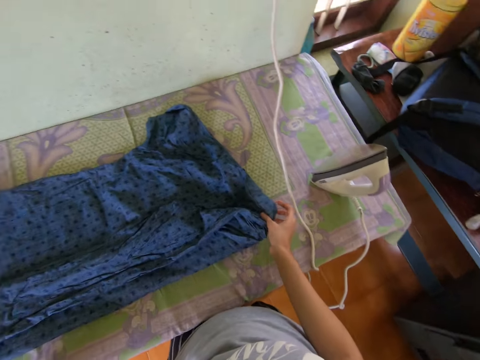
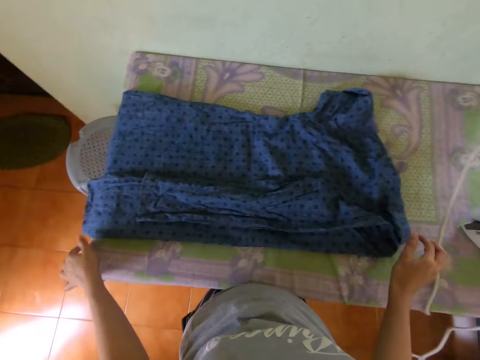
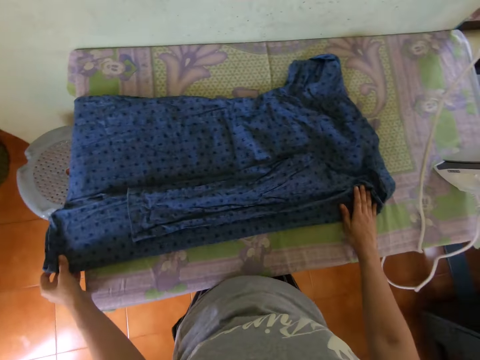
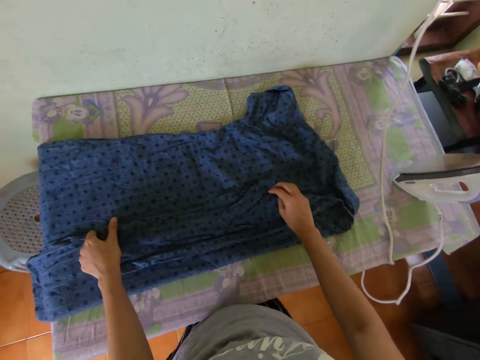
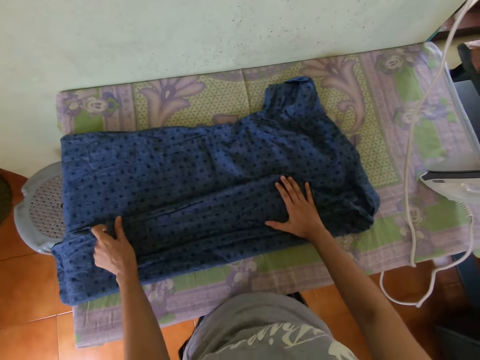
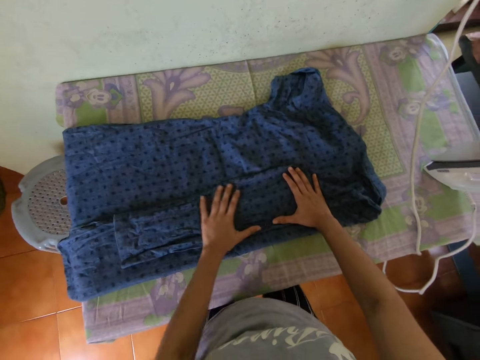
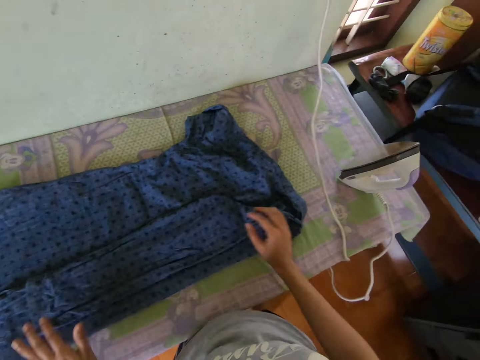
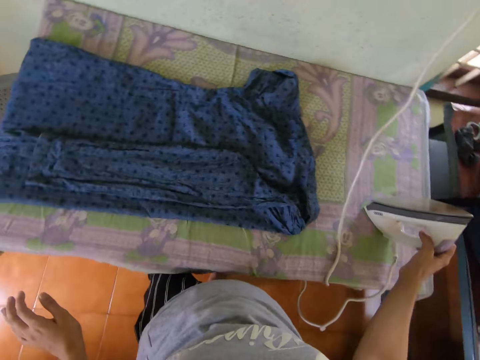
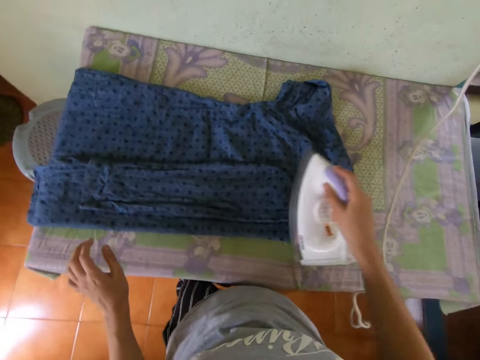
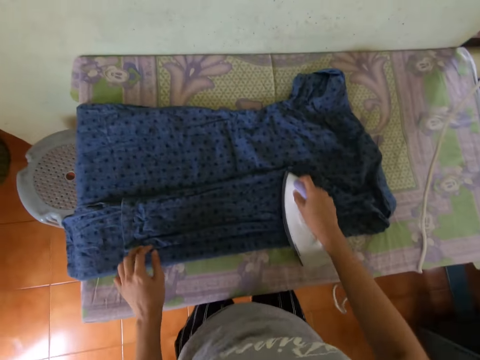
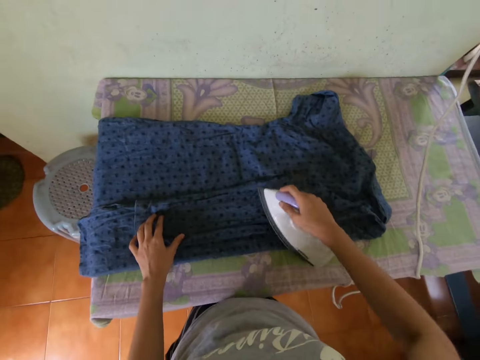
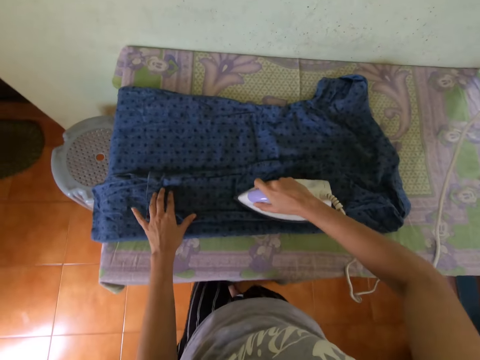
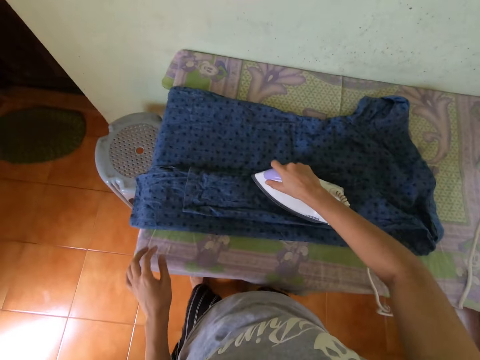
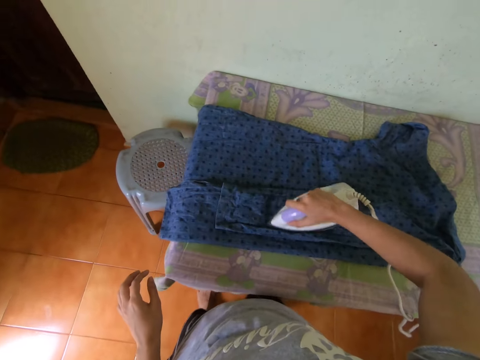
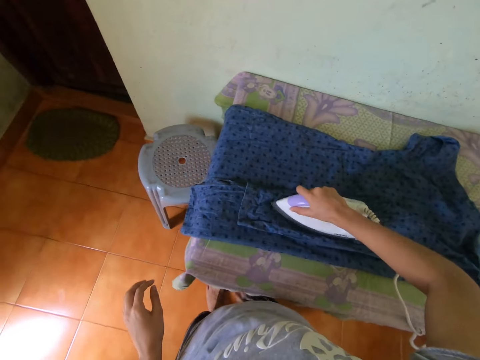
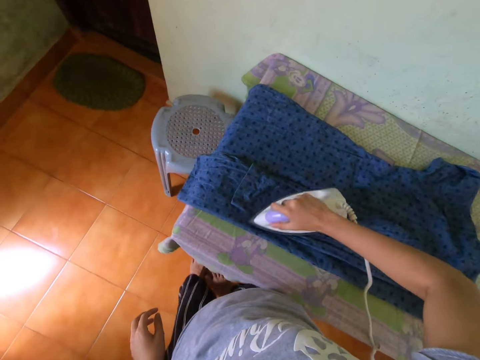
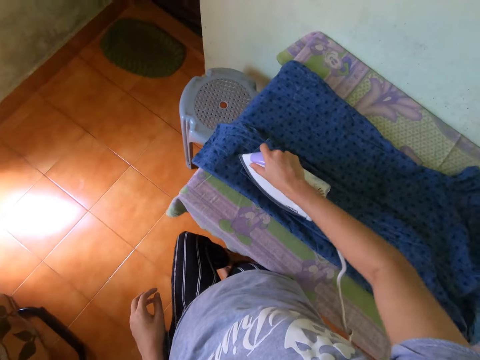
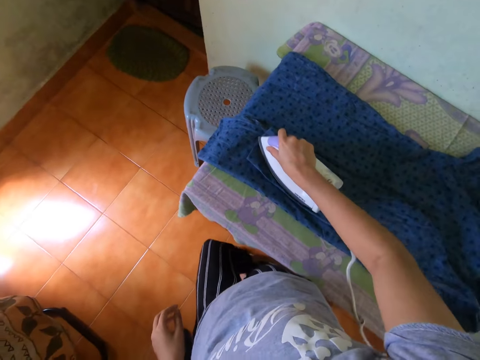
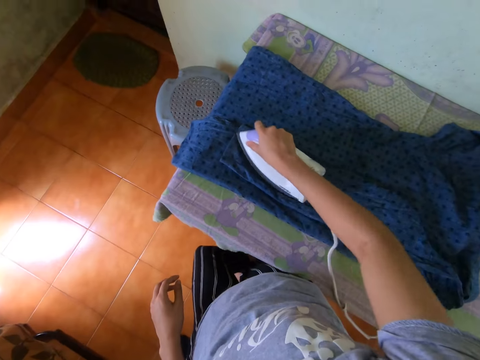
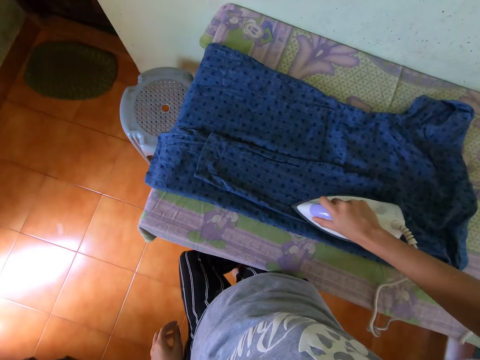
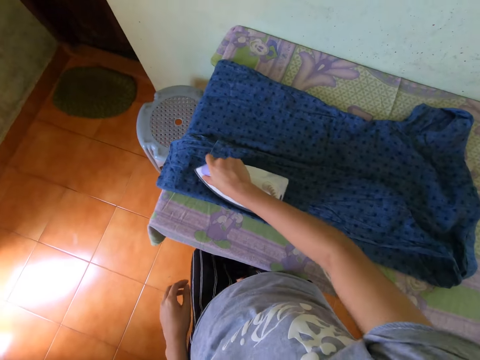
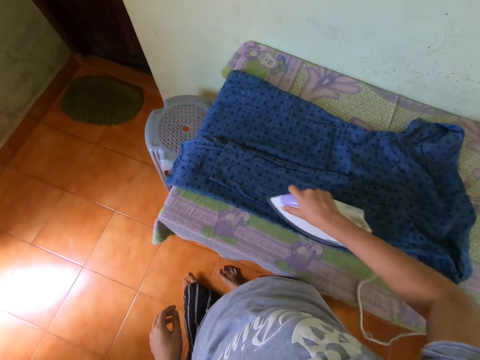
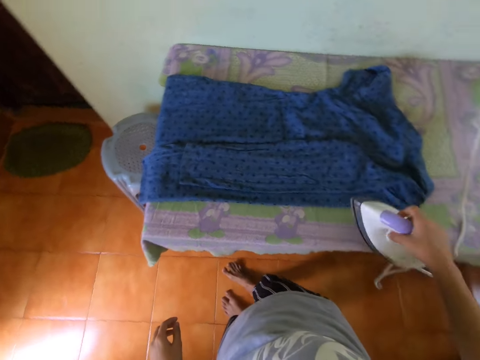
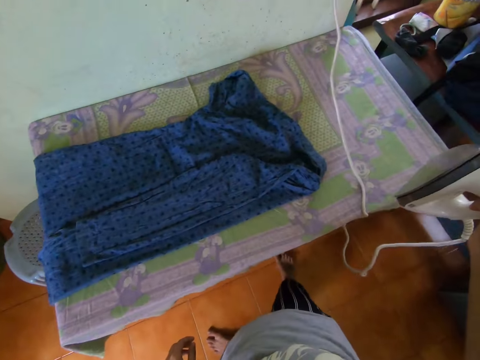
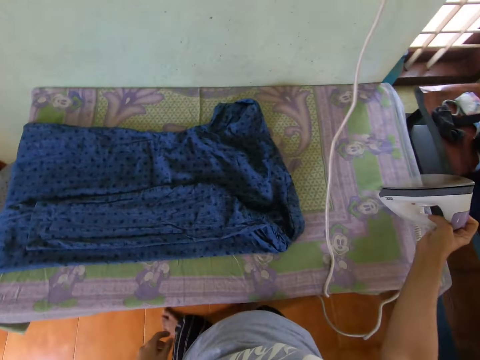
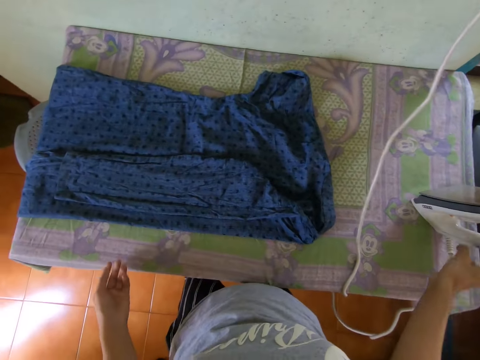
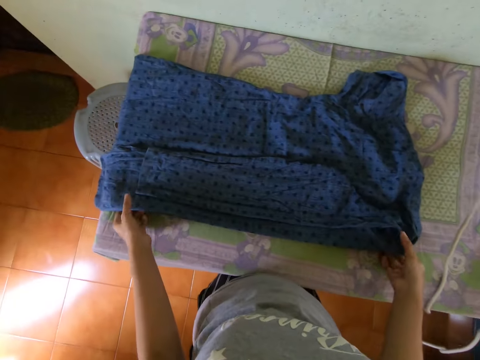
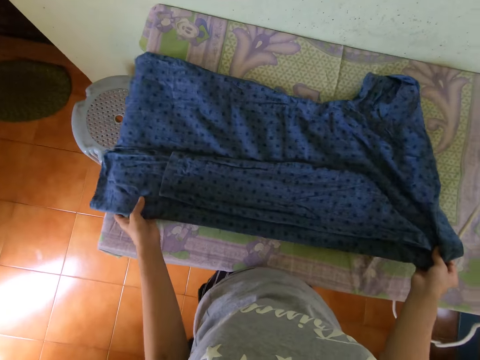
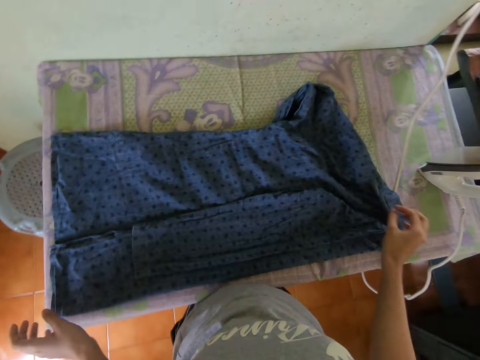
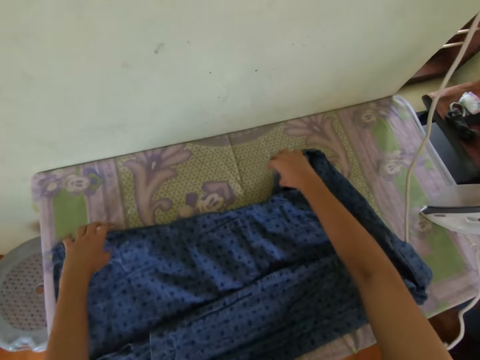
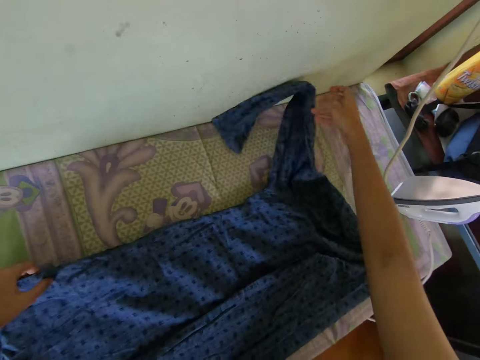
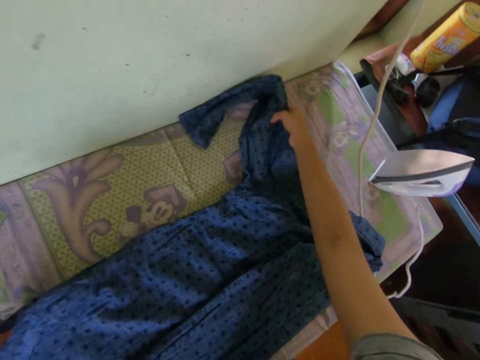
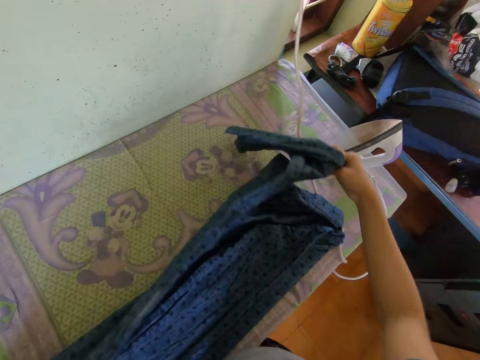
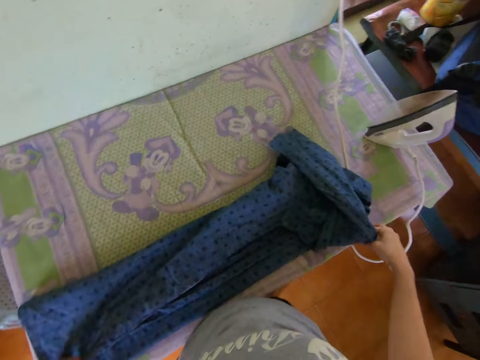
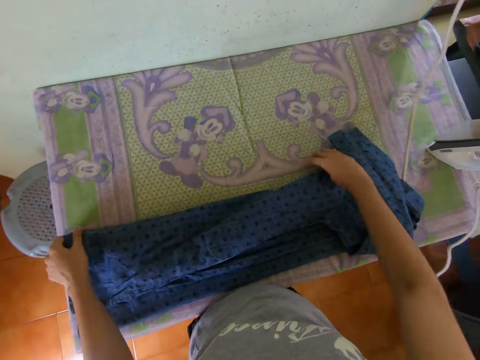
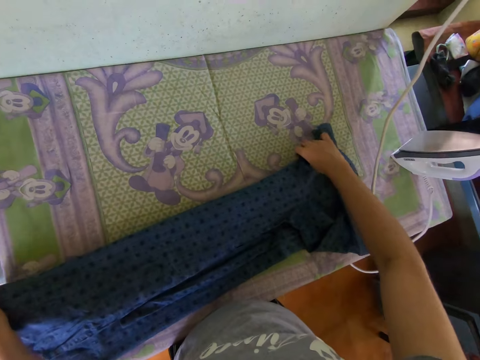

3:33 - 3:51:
The camera wearer picks the iron from the table with his right hand. He irons the shirt on the table with the iron in his right hand. He places his left hand on the shirt on the table. He drops the iron on the table with his right hand. He aligns the shirt. He moves the shirt on the table with both hands and folds the shirt on the table with both hands.

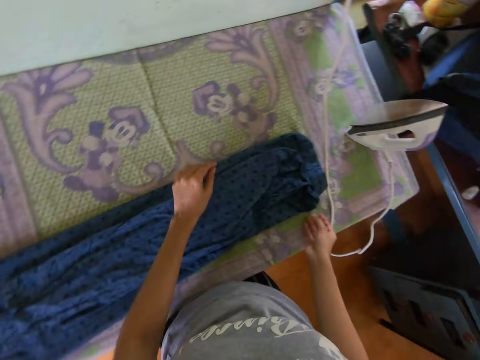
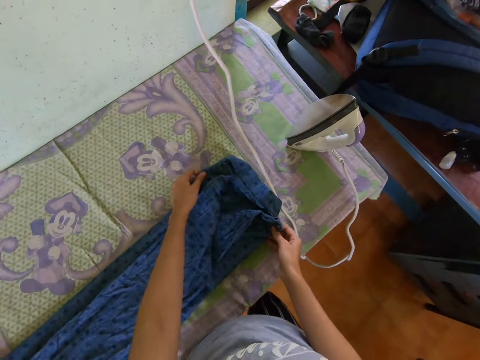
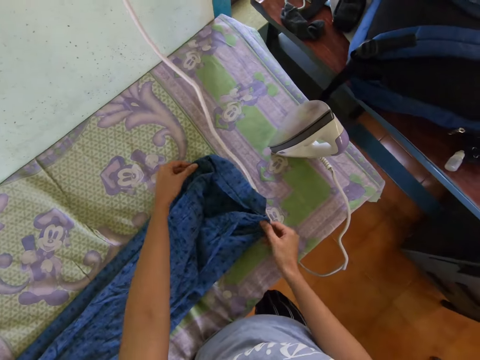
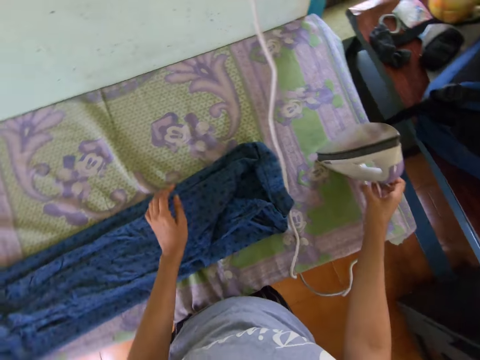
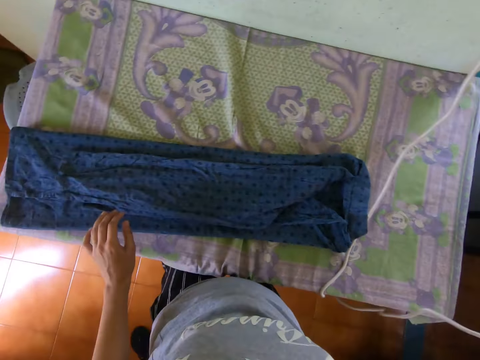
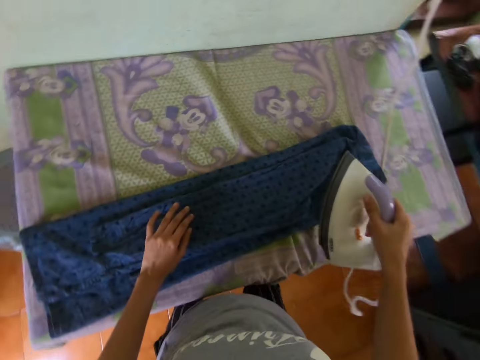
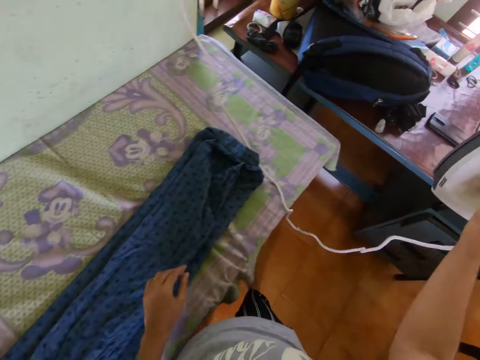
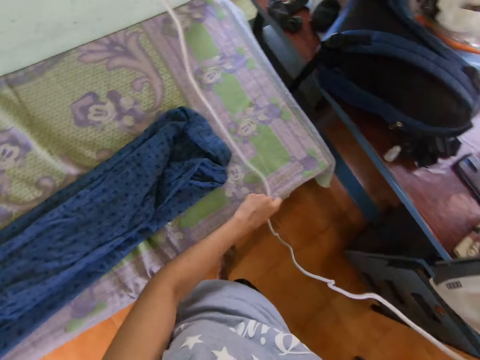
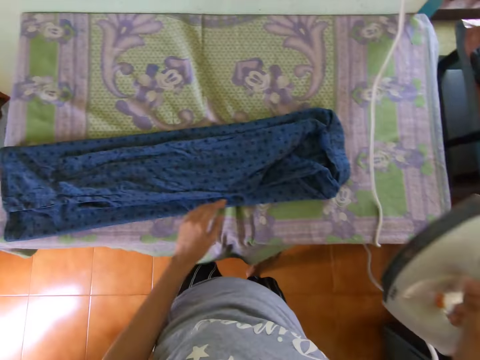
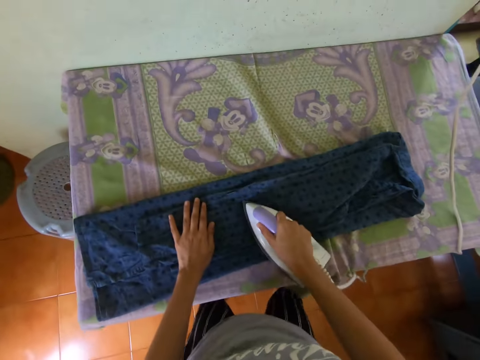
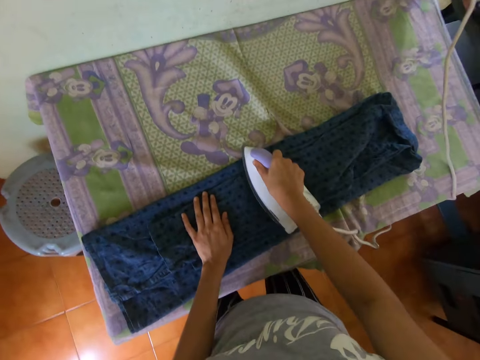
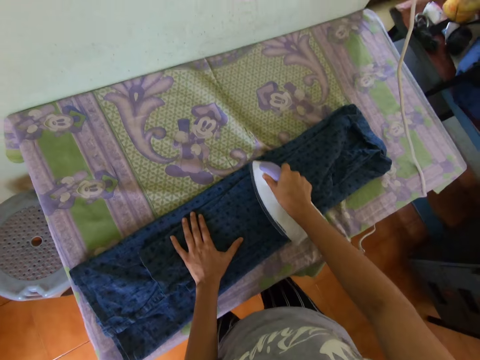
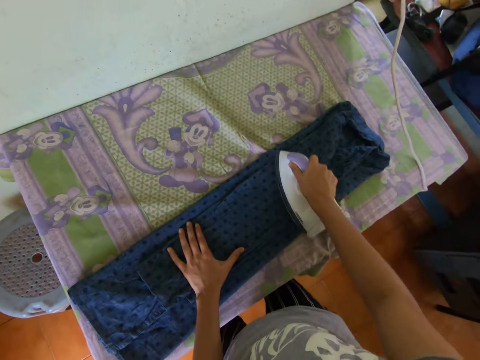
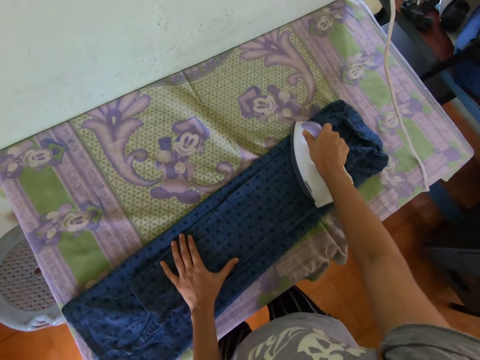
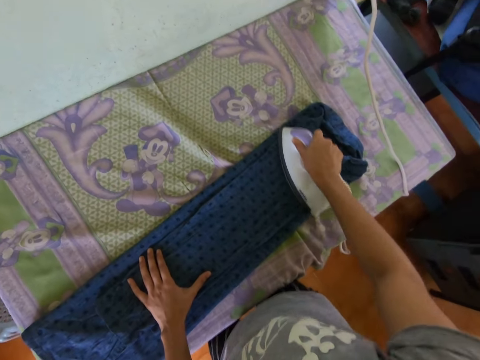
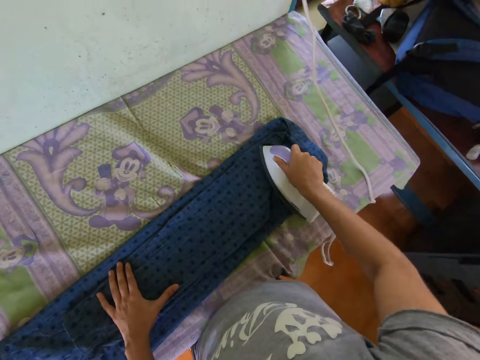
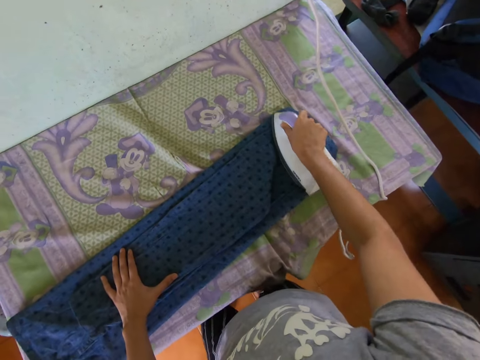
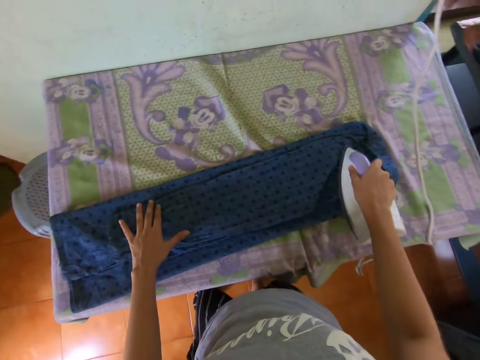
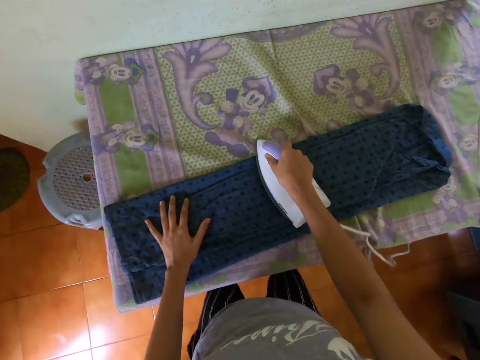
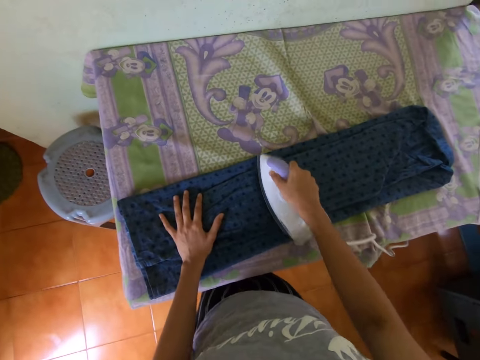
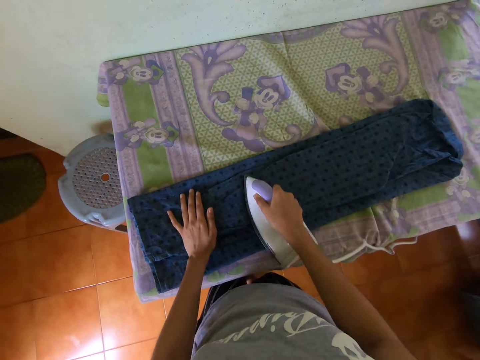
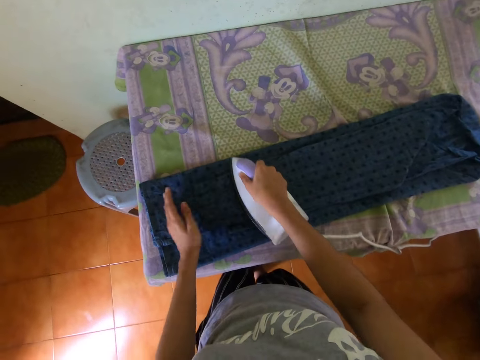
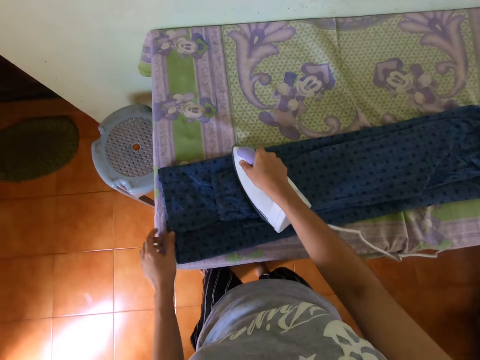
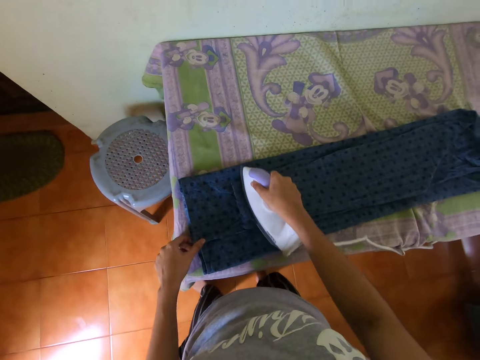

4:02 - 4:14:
The camera wearer picks the iron from the table with his right hand. He places his left hand on the shirt on the table. He adjusts the wire of the iron with his left hand. He places his left hand on the shirt on the table. He irons the shirt on the table with the iron in his right hand.
